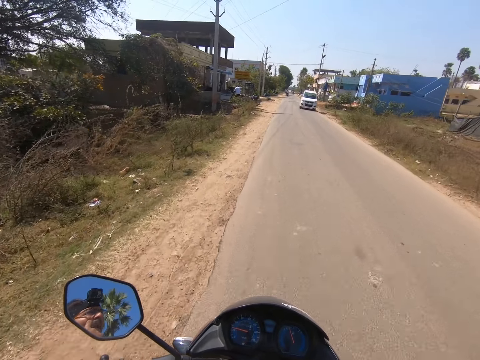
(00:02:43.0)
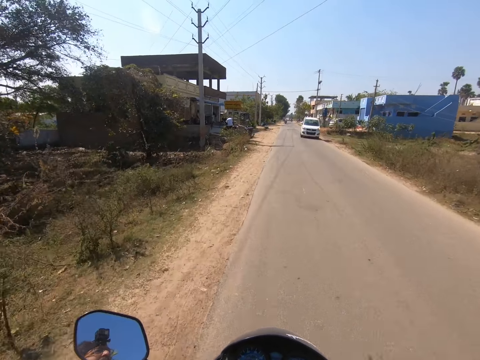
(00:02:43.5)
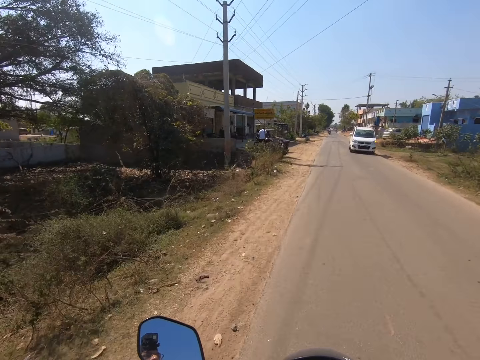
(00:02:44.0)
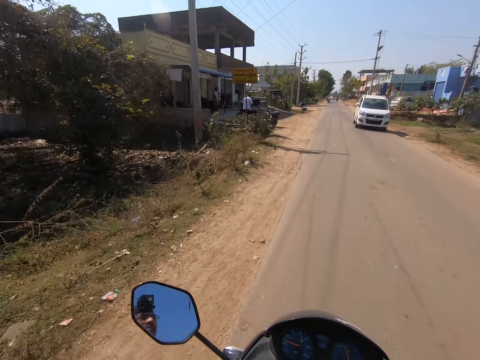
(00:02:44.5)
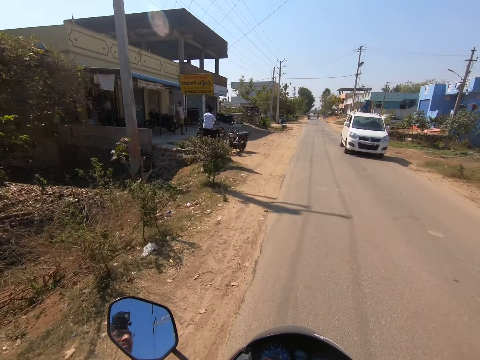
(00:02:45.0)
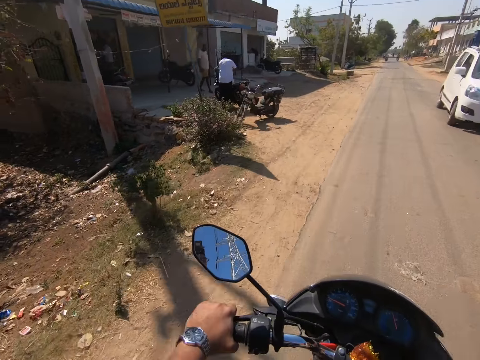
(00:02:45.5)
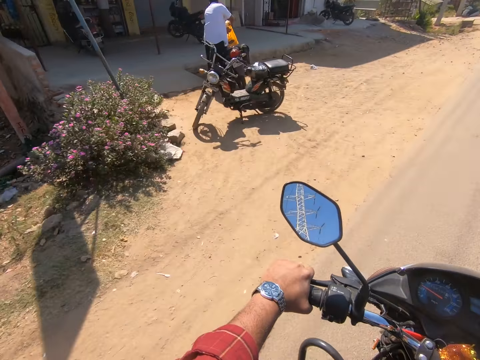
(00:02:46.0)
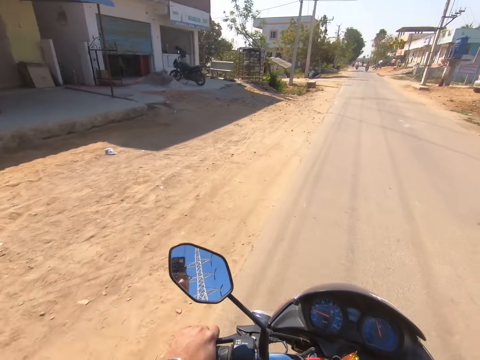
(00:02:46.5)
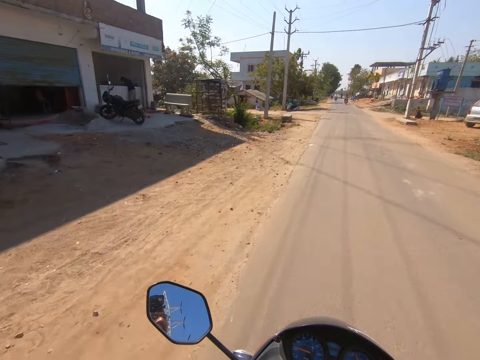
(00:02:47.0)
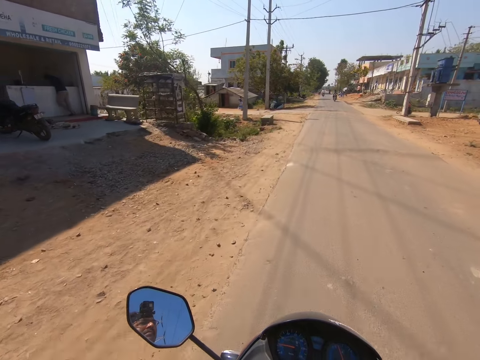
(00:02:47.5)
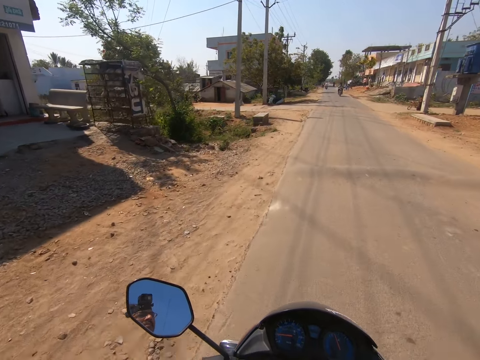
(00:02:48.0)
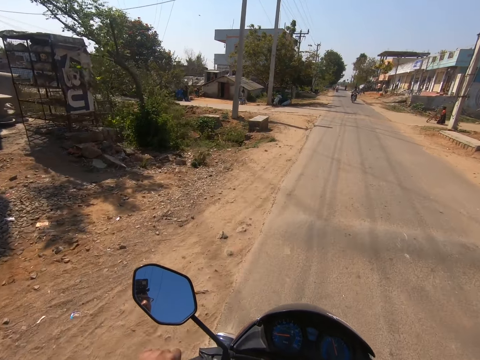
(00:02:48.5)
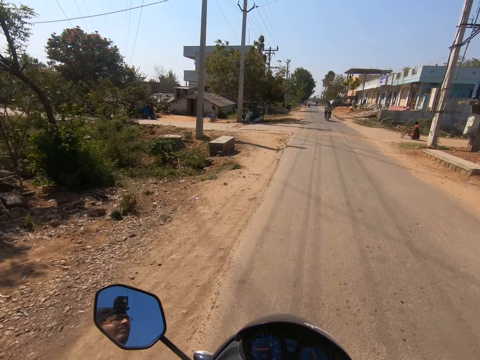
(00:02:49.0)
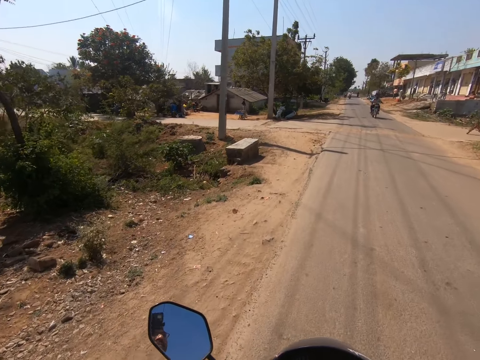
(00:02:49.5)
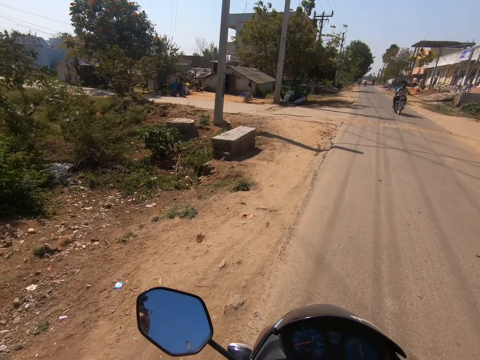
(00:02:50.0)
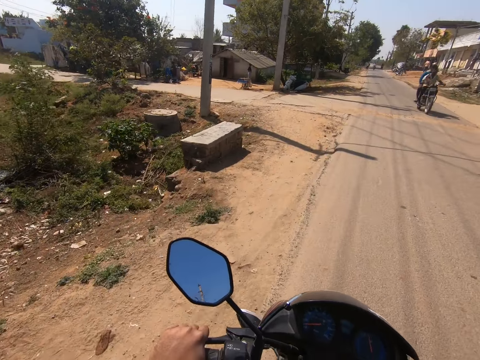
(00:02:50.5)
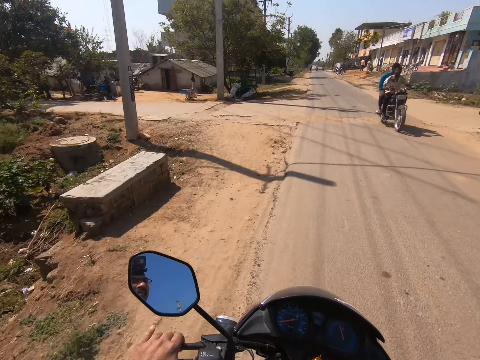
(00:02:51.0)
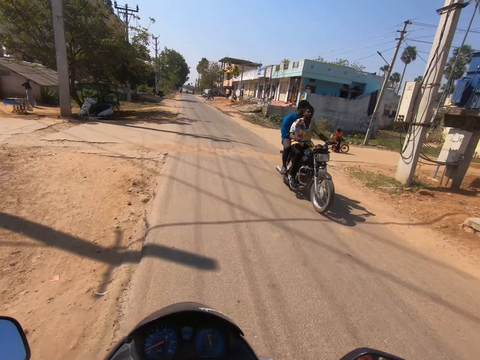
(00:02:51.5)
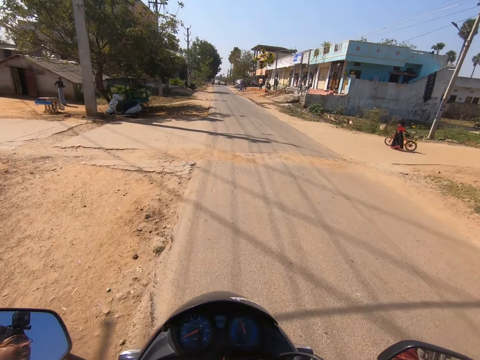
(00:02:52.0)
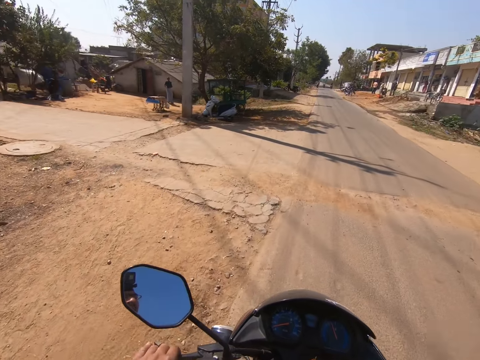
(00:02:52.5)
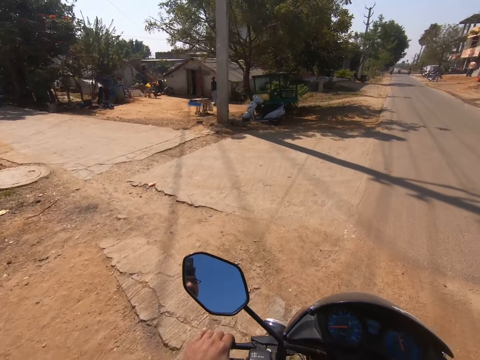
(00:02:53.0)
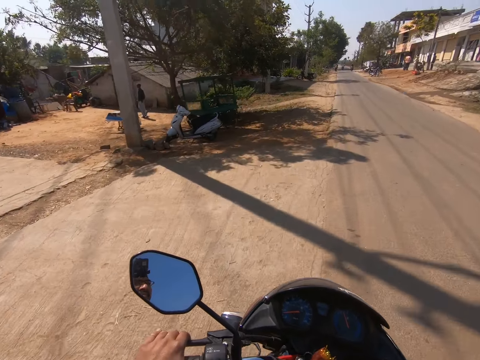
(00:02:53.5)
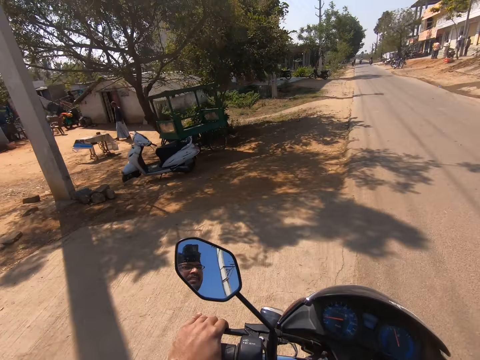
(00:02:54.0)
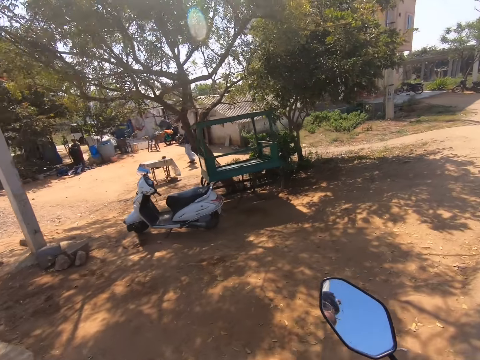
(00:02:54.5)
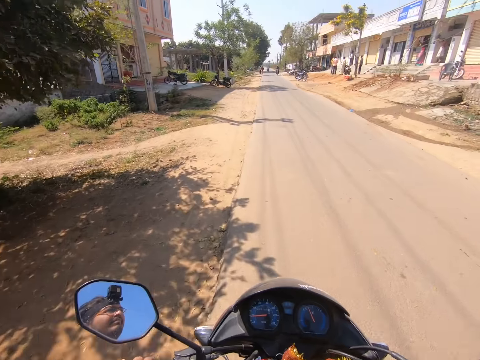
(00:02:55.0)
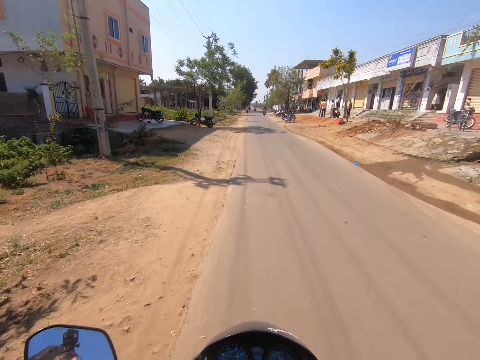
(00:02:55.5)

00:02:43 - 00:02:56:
The camera wearer rides past a man. They ride past another man. They ride past a motorcyclist and a passenger.

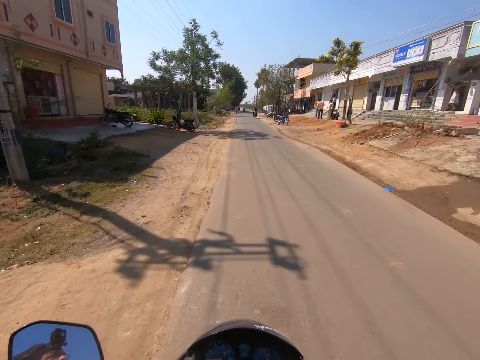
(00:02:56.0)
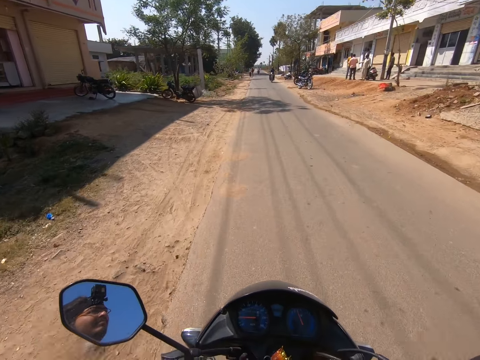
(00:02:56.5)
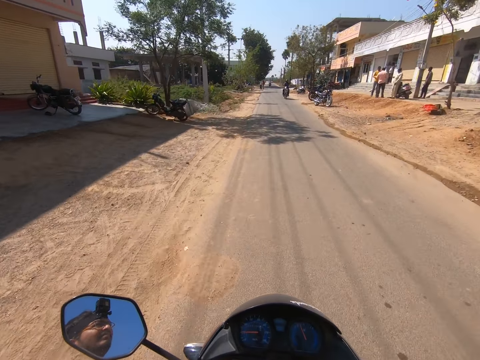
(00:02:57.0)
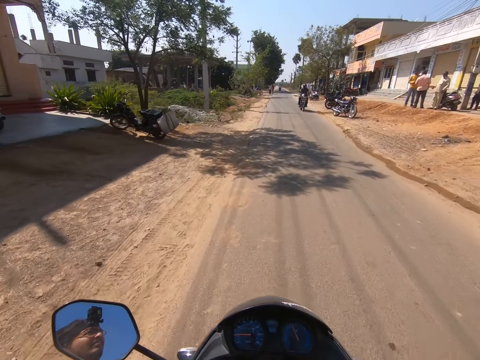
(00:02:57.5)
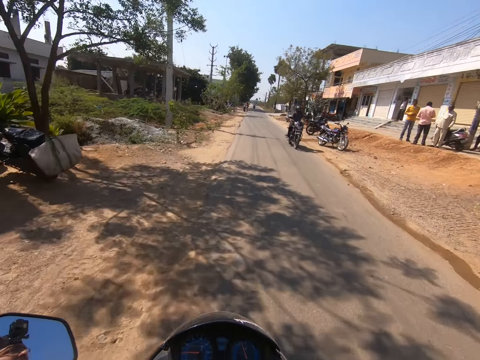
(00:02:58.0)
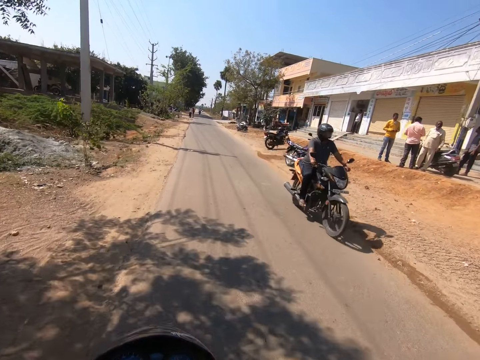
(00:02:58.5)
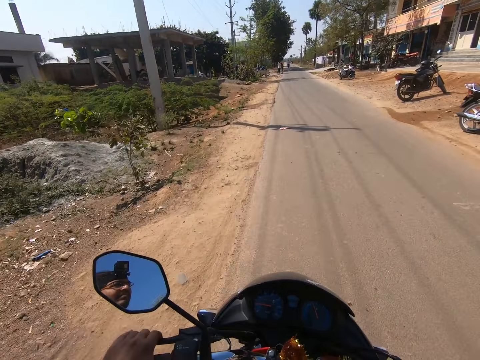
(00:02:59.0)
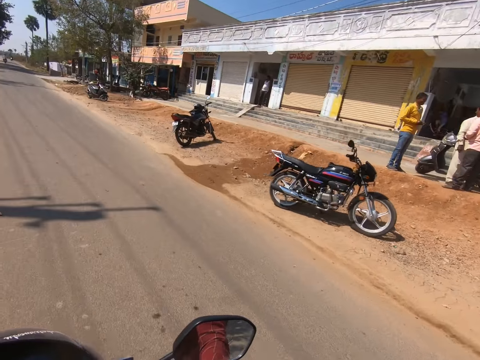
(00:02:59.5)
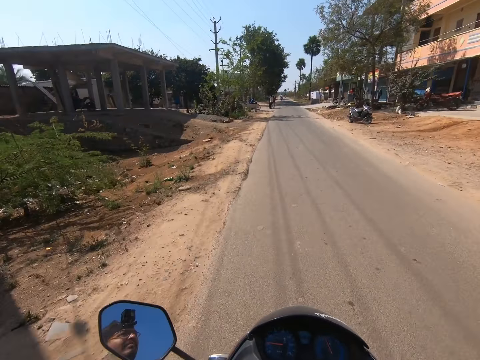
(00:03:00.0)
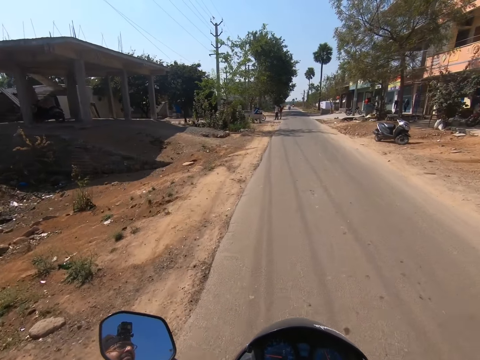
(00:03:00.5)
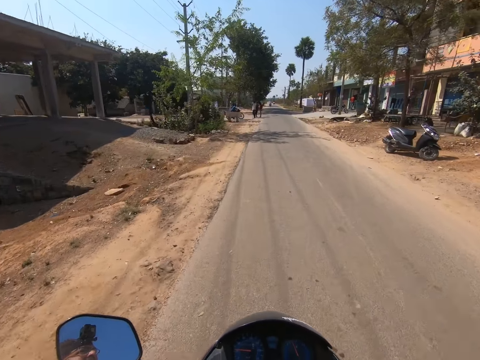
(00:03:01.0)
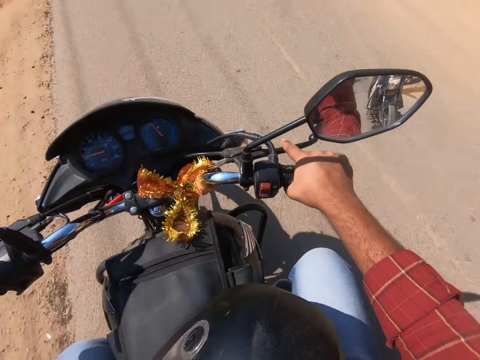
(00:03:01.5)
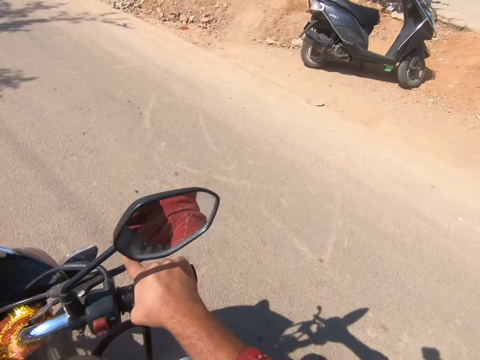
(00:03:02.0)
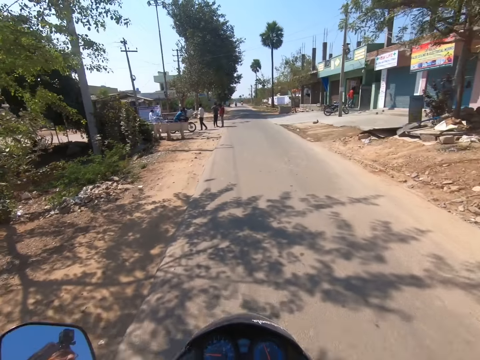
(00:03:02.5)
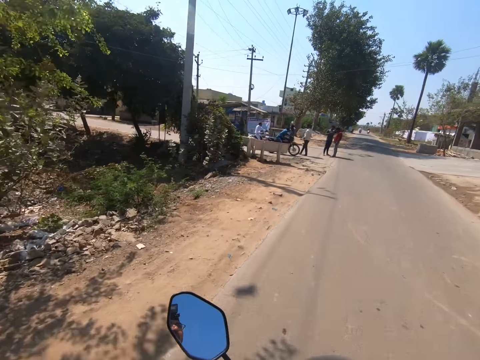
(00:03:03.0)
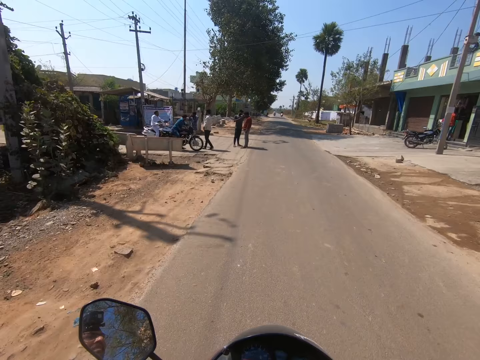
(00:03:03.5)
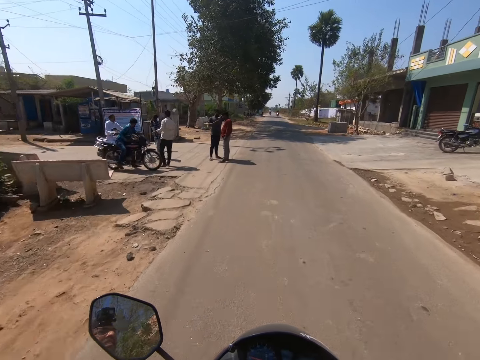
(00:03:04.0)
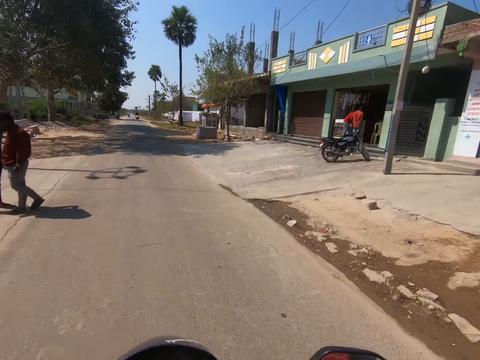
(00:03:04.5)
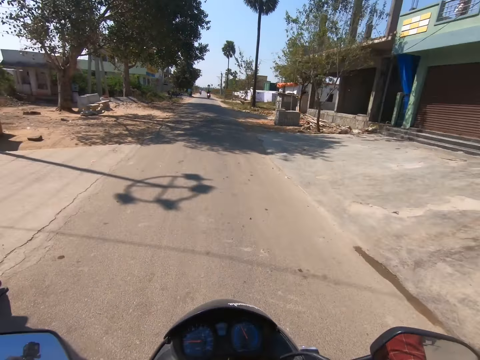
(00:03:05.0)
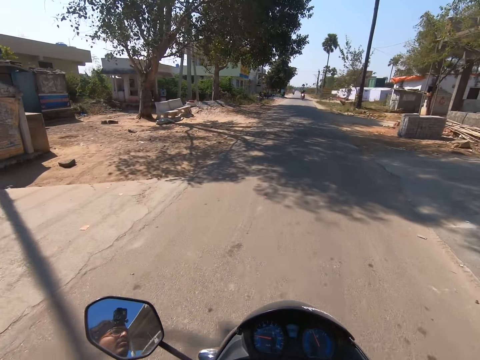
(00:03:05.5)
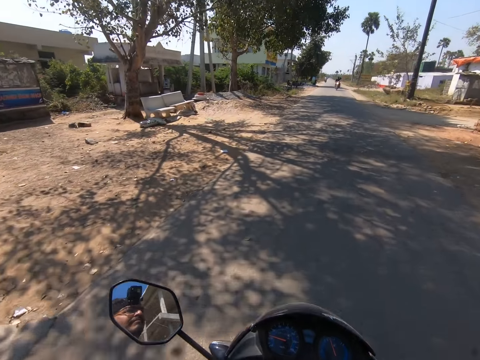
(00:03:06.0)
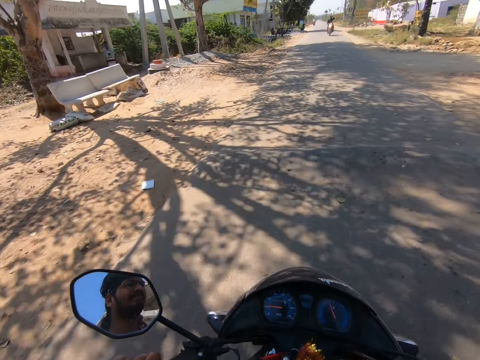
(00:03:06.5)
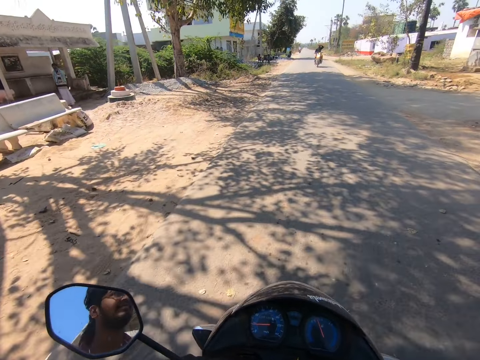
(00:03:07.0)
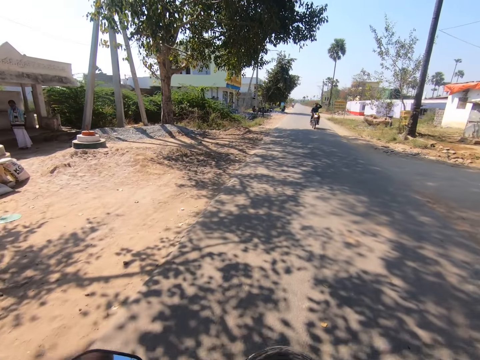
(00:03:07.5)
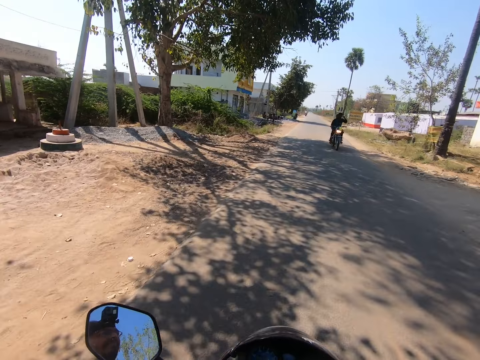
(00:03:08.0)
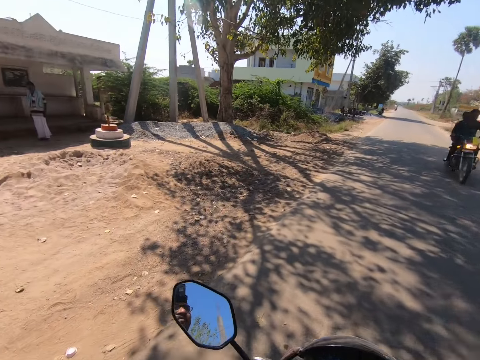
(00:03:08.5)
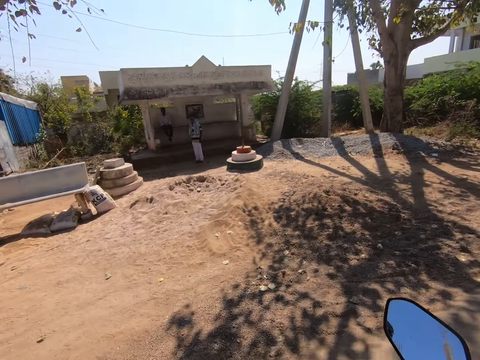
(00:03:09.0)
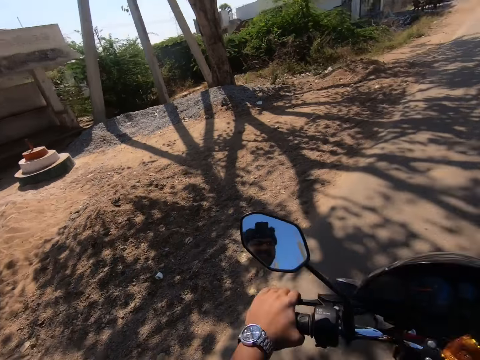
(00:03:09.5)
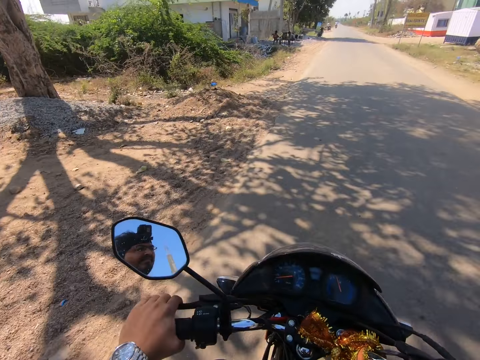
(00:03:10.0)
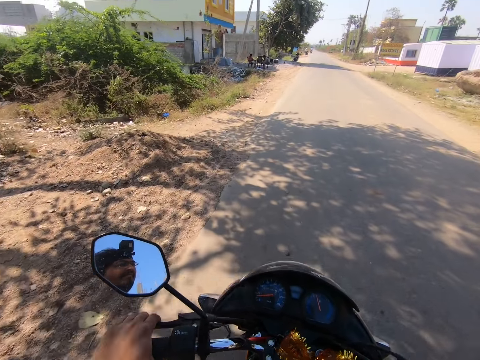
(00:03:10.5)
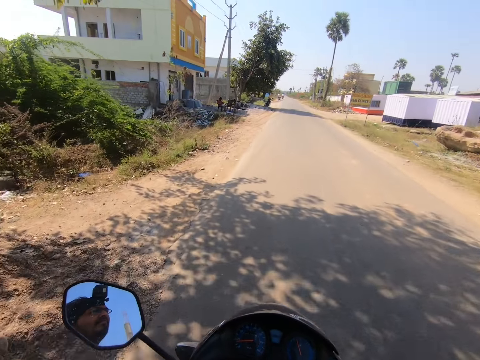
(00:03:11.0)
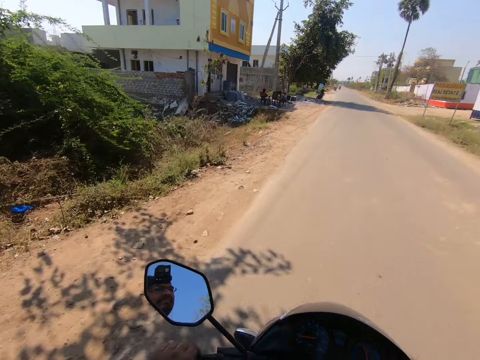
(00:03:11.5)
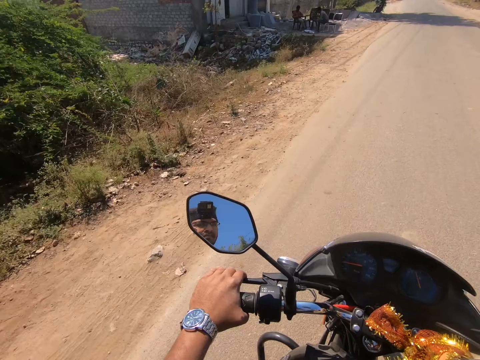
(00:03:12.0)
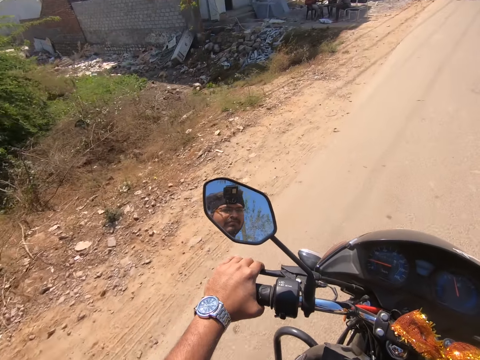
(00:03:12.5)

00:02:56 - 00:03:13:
The camera wearer rides past a motorcyclist. They look at the motorcycle and ride the motorcycle. They ride past a group of people. They look around and ride the motorcycle.
